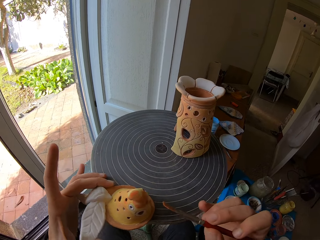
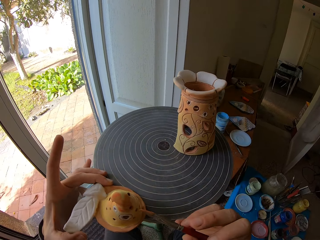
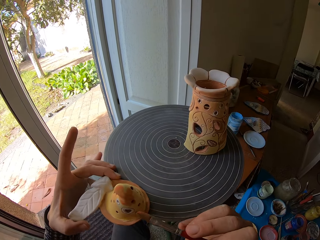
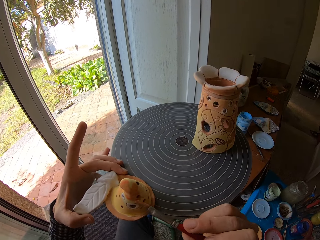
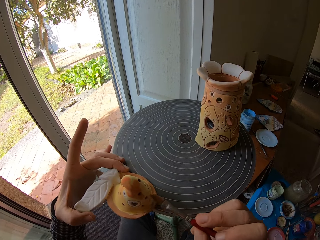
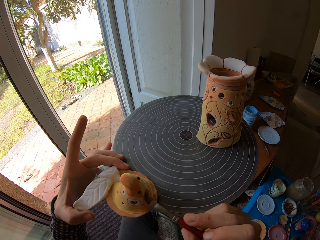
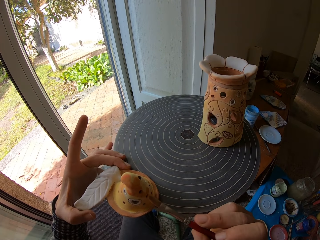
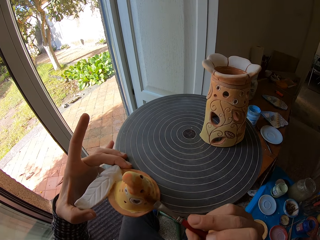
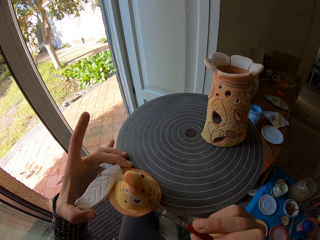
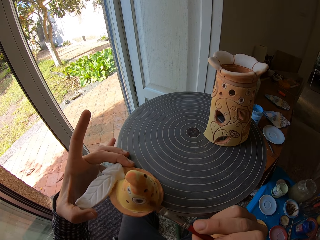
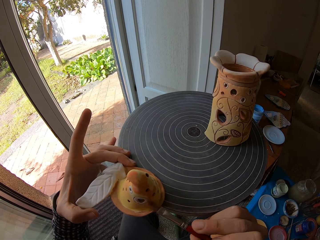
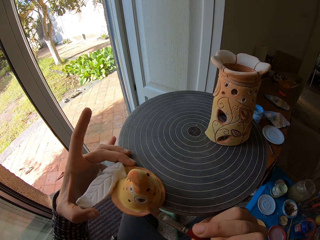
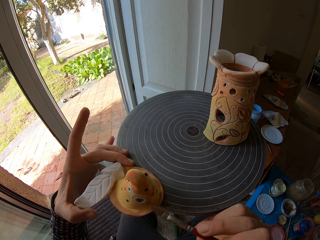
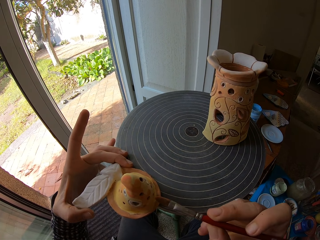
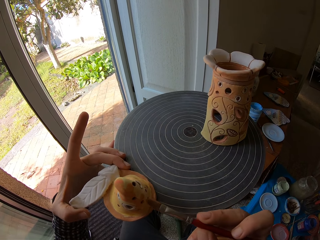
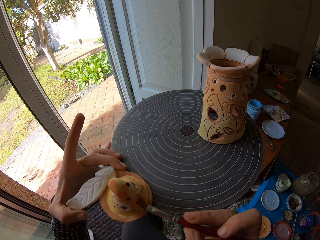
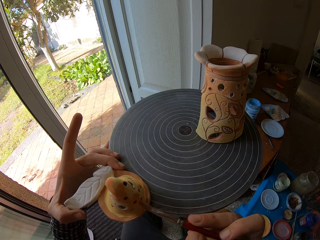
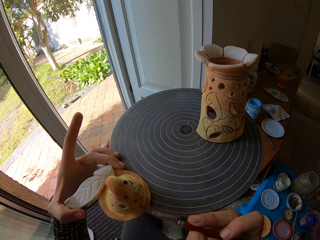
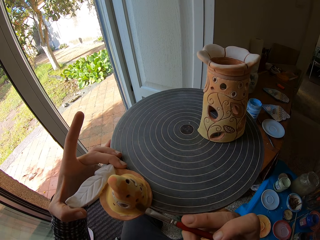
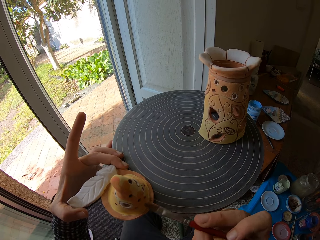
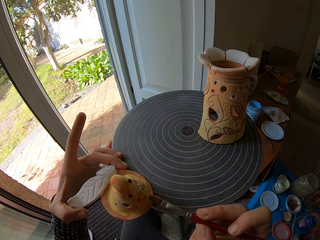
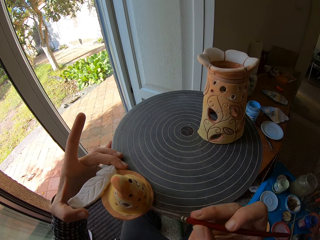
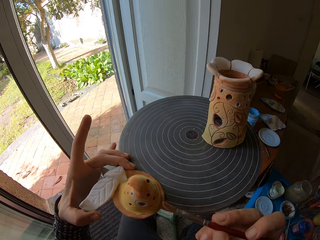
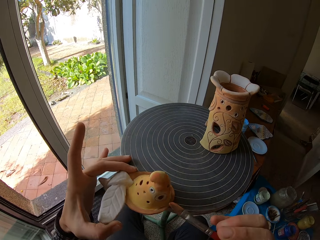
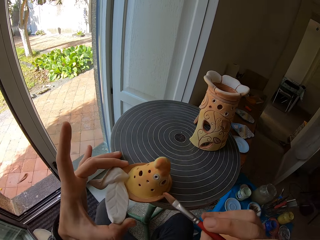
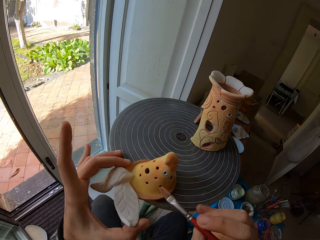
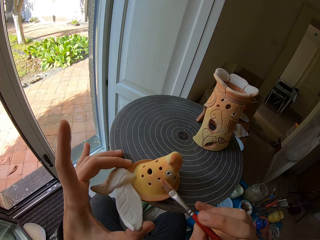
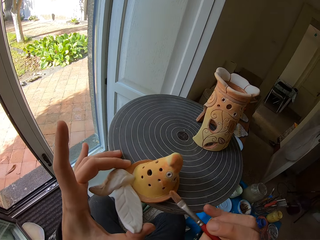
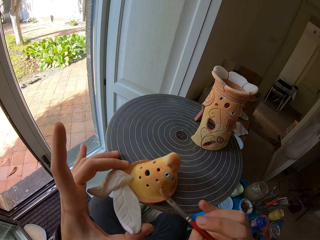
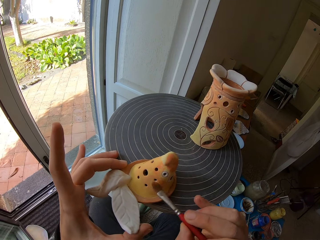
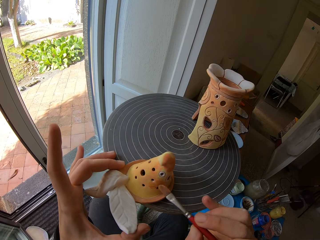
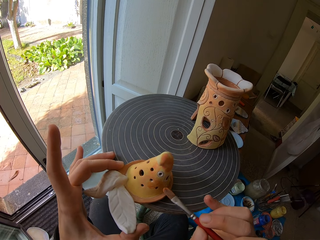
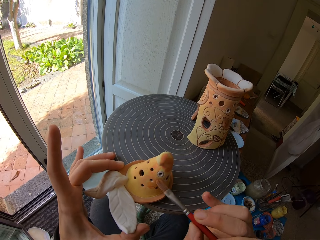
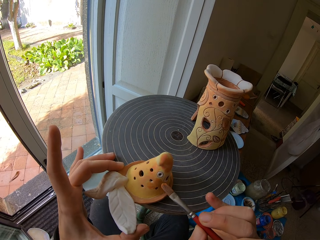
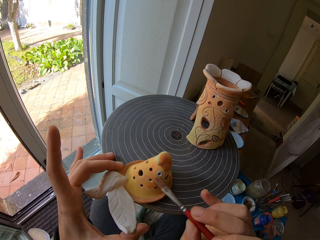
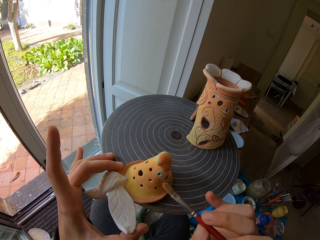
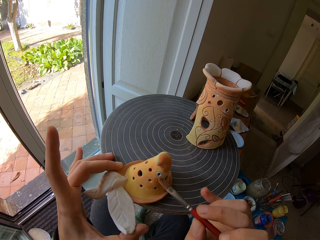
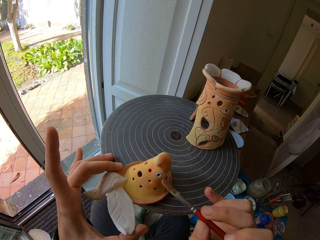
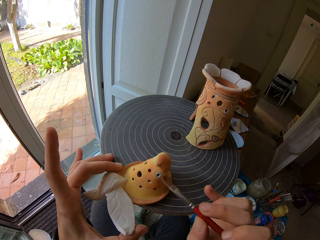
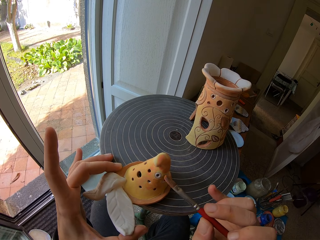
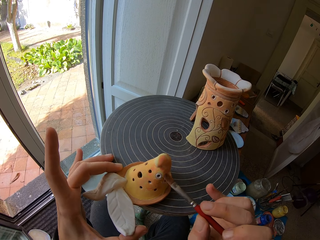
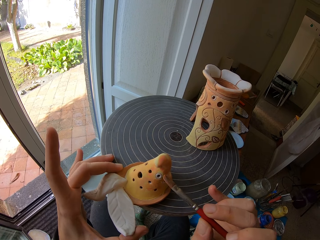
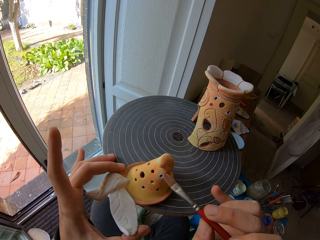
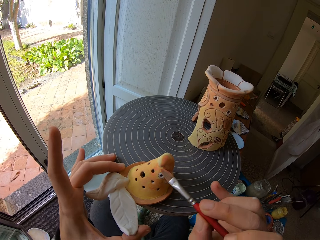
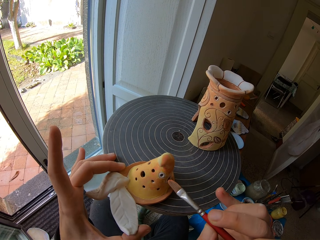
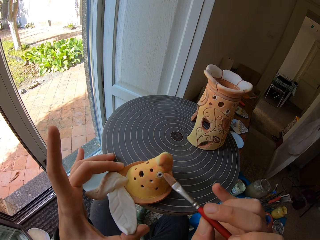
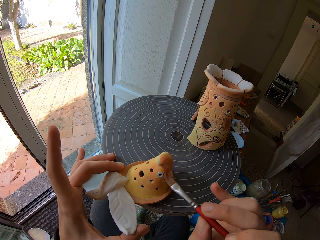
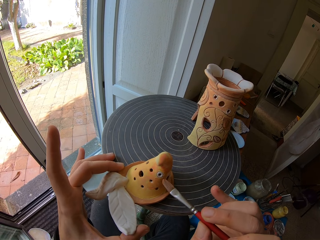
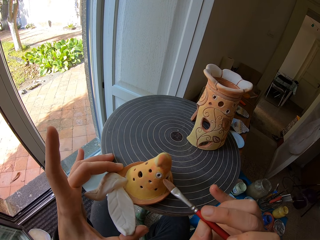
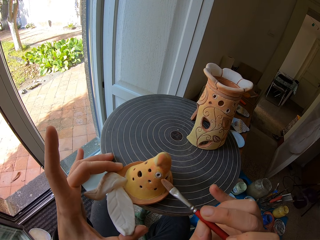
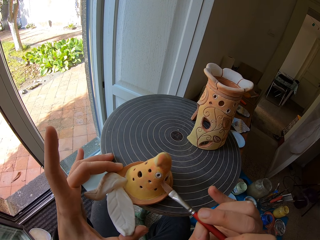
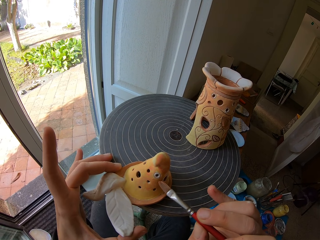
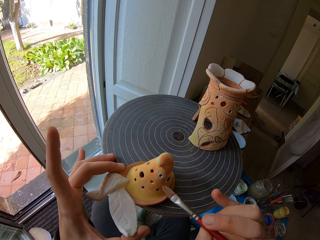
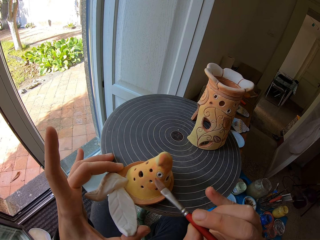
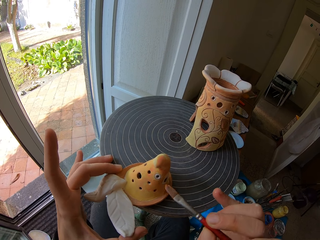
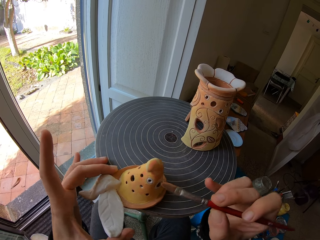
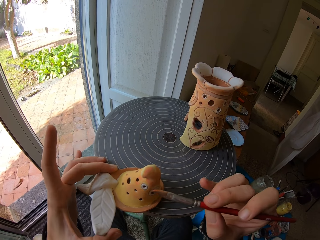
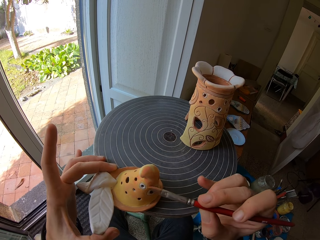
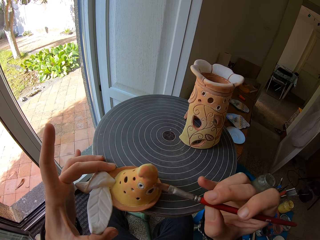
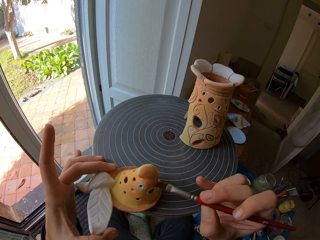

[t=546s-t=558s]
The camera wearer adjusts the pottery artwork on the pottery wheel with his left hand. He adjusts it again. He turns the vase. He paints.

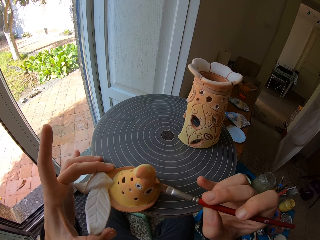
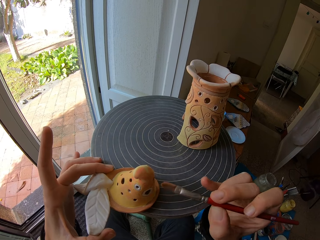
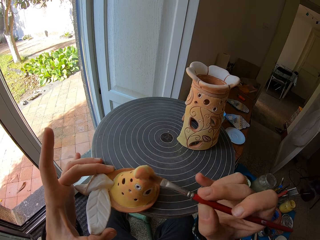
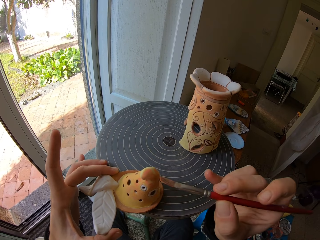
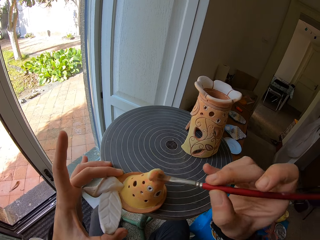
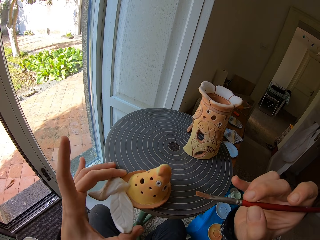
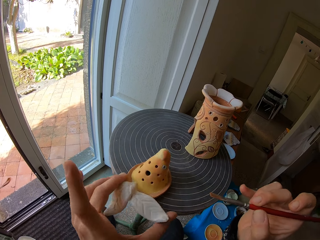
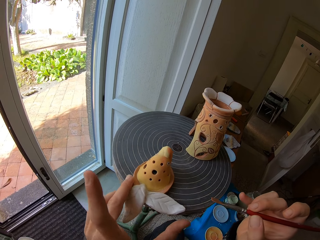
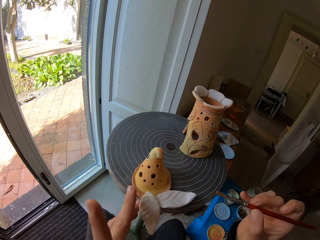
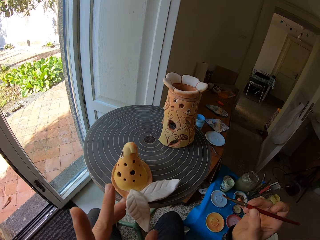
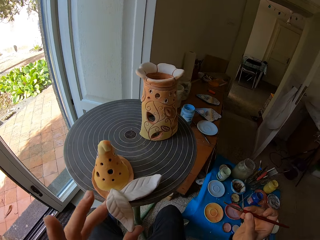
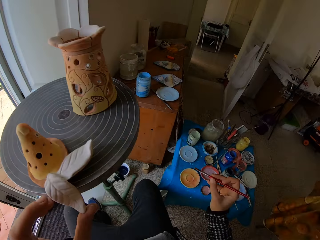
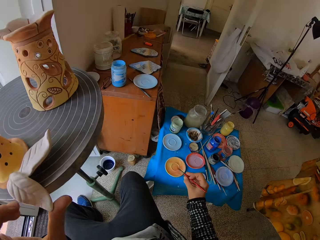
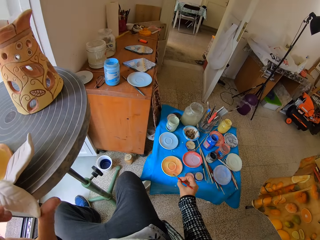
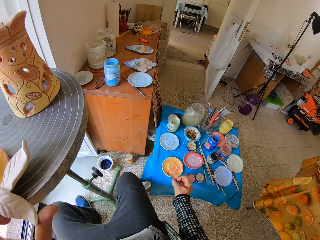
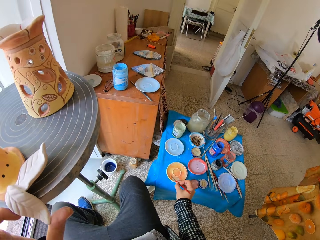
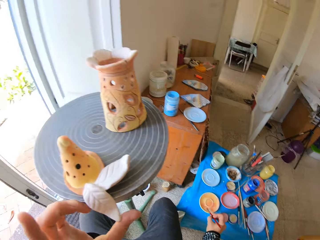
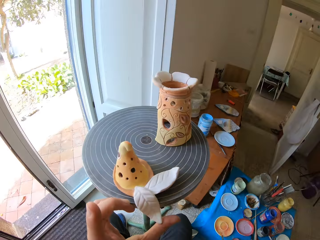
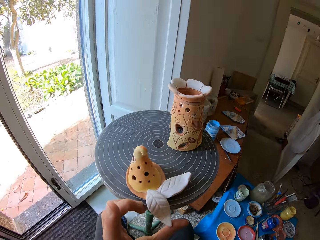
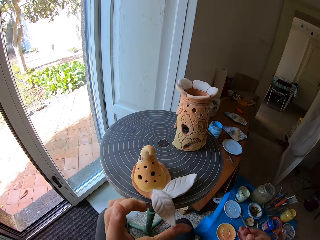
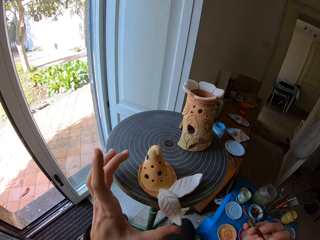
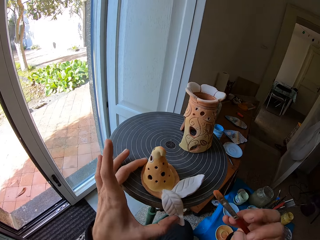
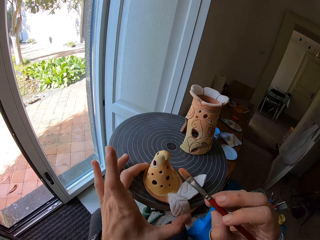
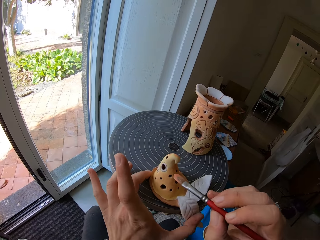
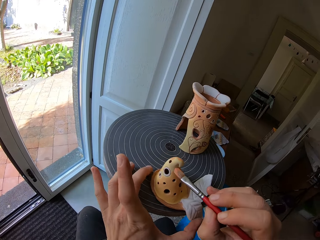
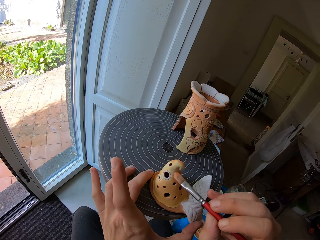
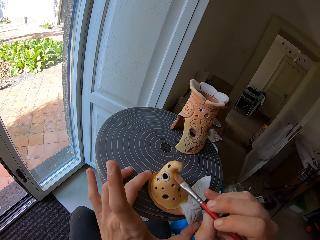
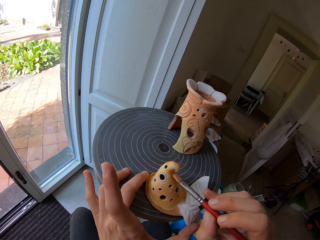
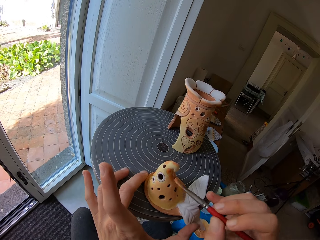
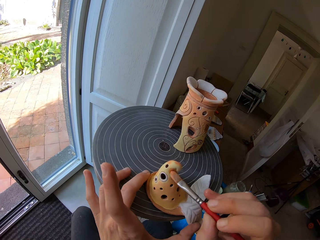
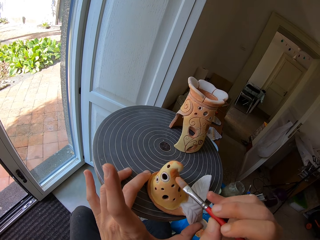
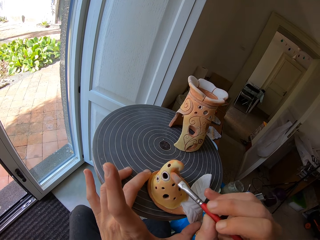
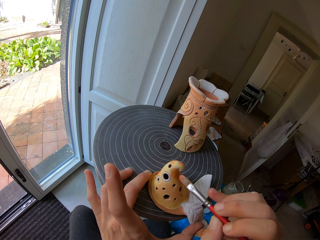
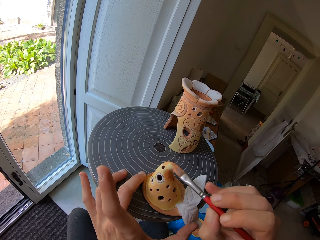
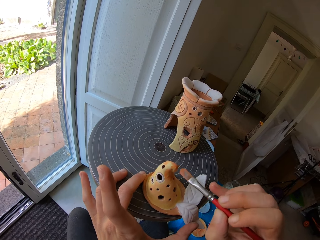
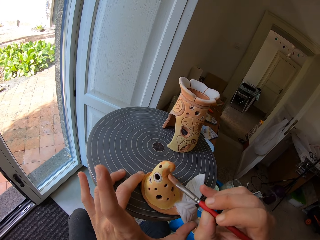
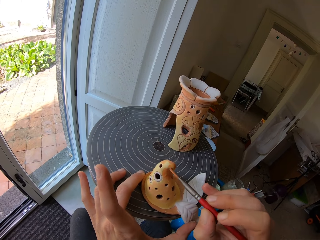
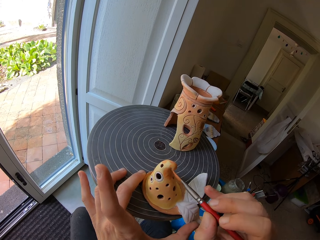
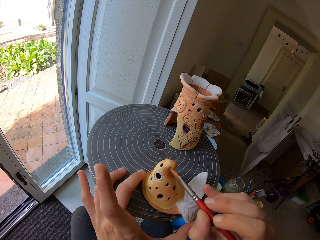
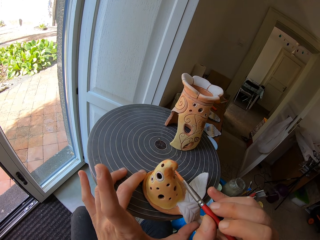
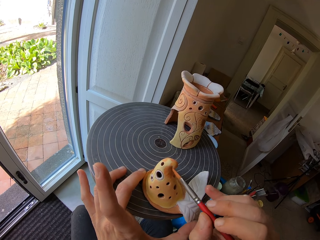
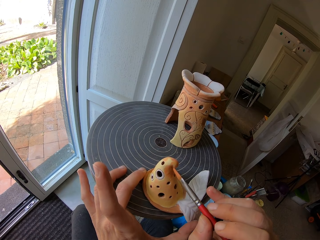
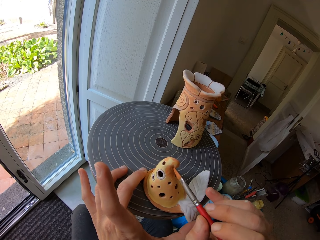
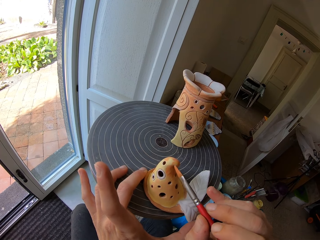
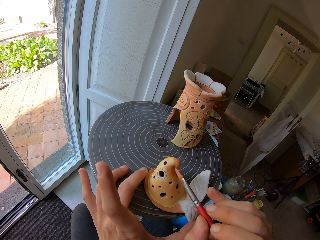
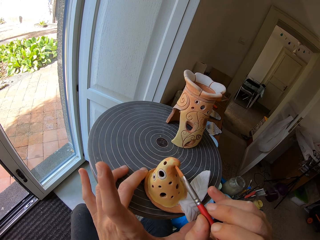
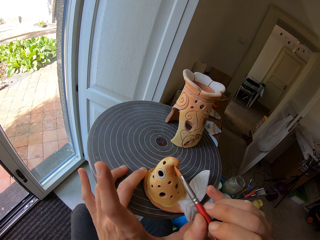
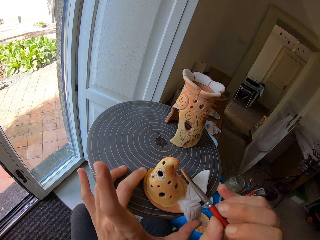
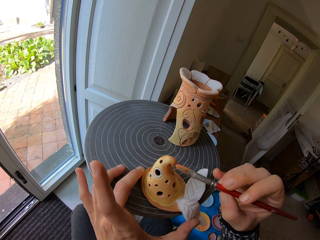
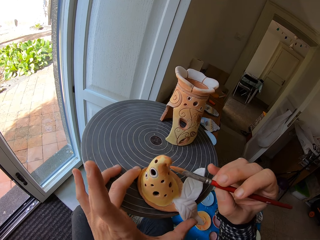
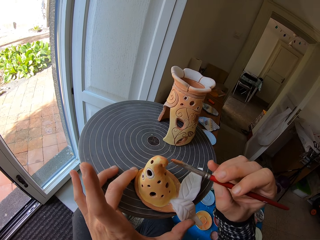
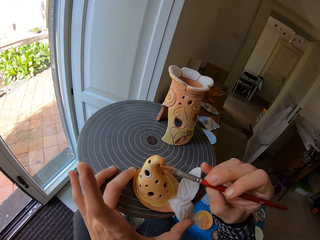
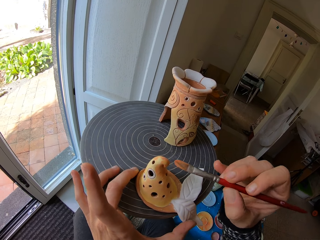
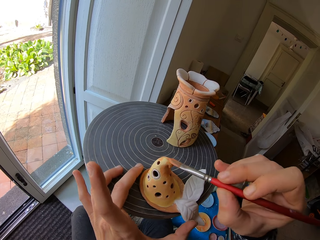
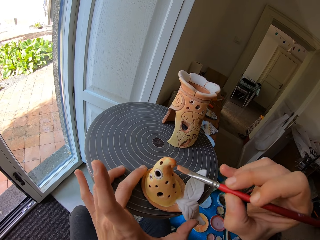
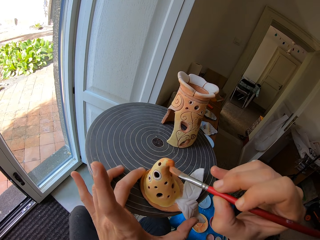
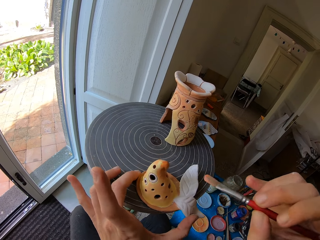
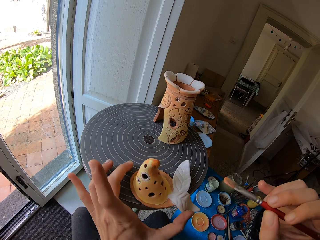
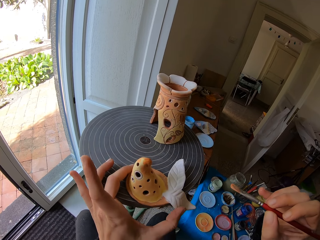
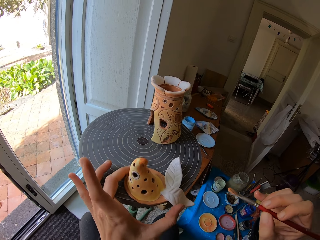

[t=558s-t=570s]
The camera wearer takes paint from a plate on a table with the brush in his right hand. He paints the terracotta artwork with the brush in his right hand.
